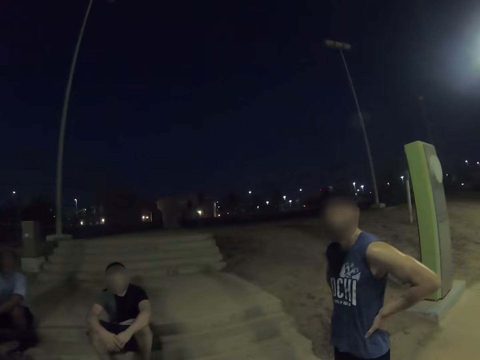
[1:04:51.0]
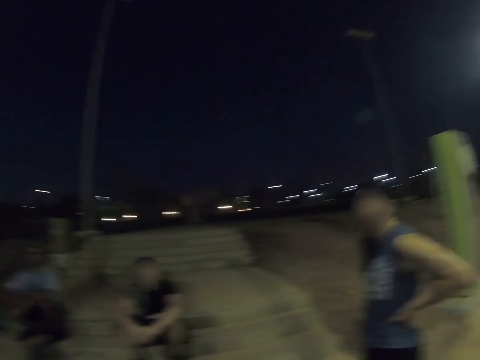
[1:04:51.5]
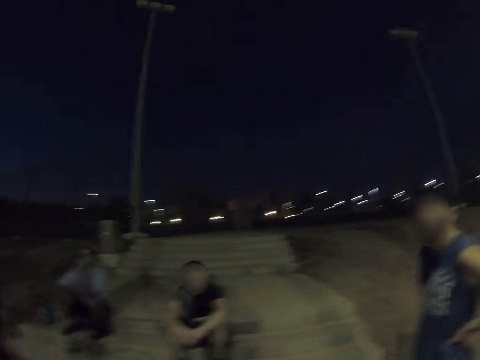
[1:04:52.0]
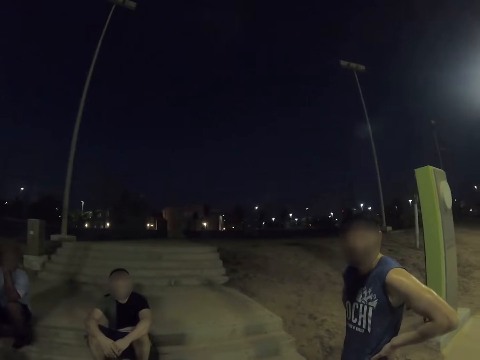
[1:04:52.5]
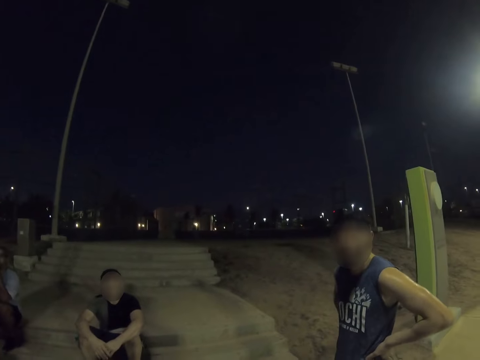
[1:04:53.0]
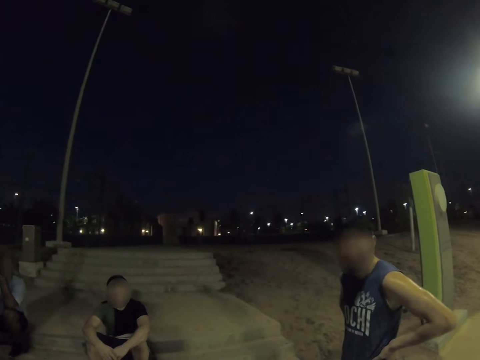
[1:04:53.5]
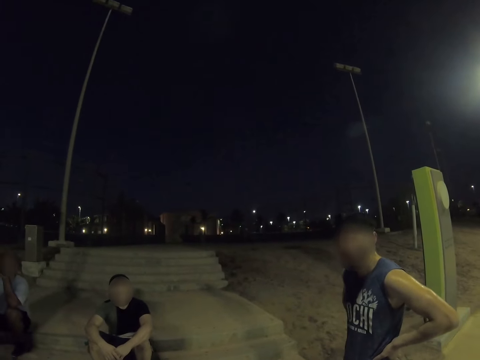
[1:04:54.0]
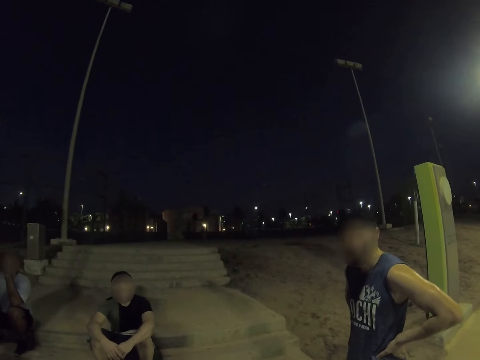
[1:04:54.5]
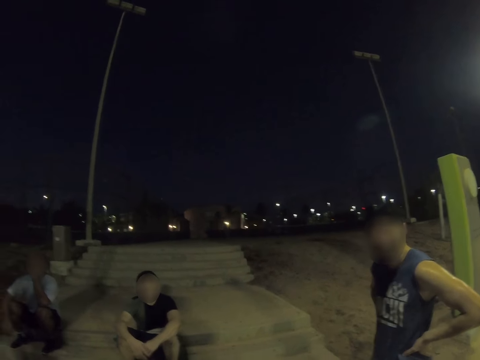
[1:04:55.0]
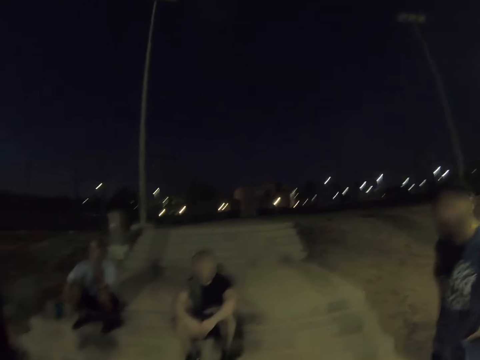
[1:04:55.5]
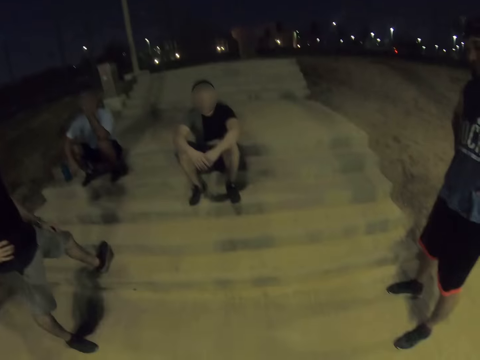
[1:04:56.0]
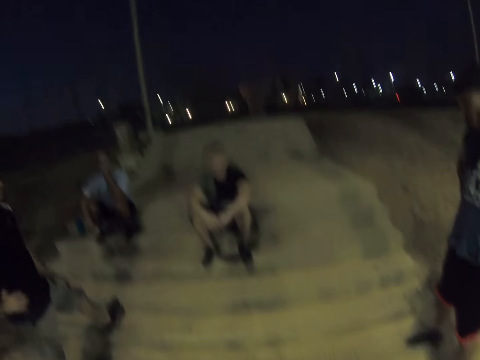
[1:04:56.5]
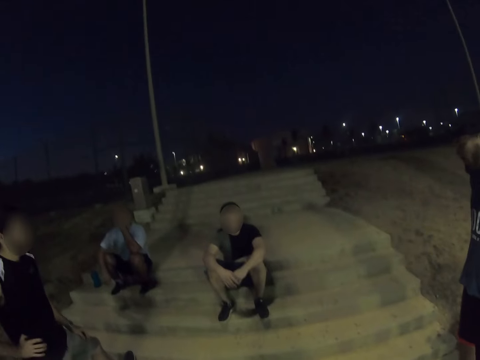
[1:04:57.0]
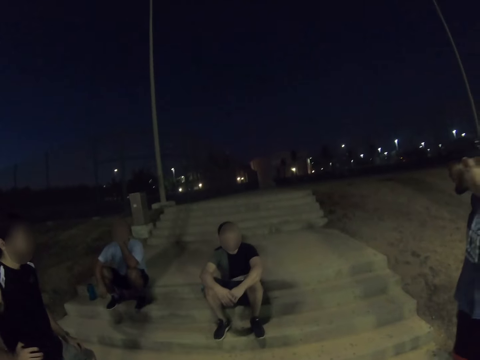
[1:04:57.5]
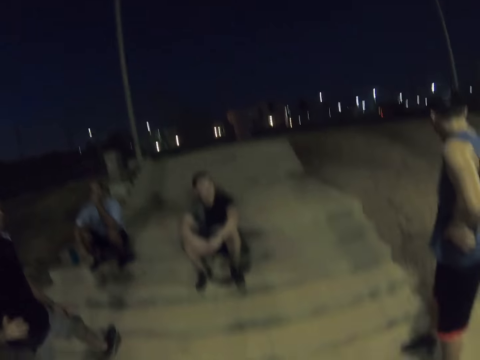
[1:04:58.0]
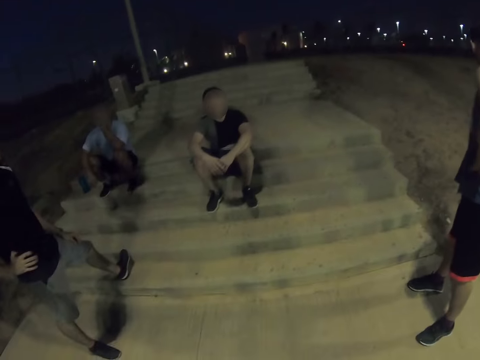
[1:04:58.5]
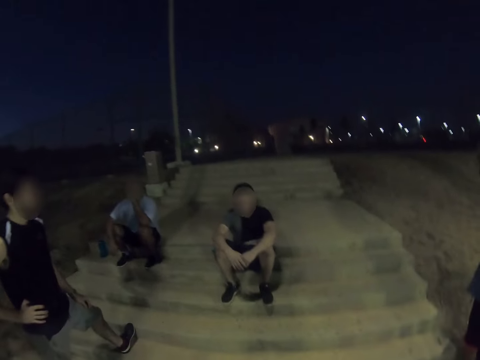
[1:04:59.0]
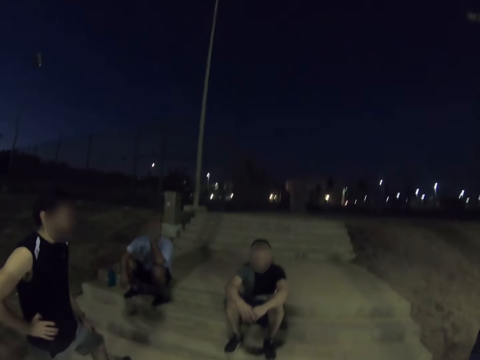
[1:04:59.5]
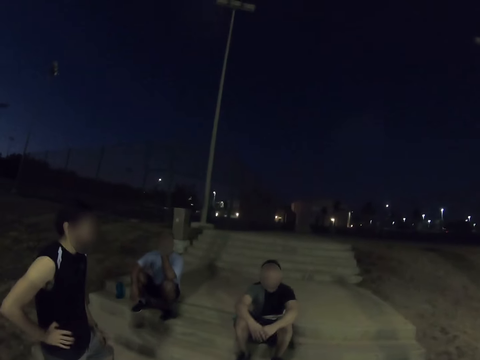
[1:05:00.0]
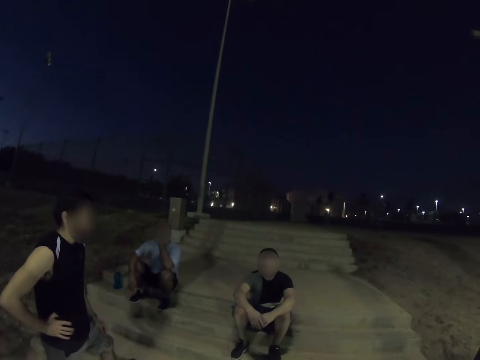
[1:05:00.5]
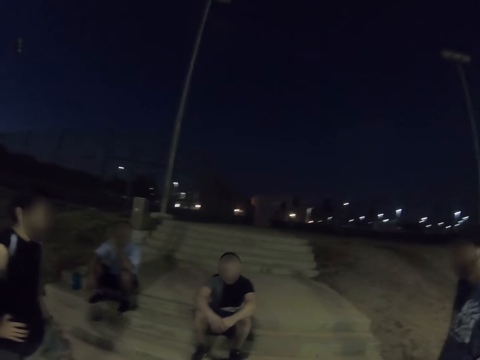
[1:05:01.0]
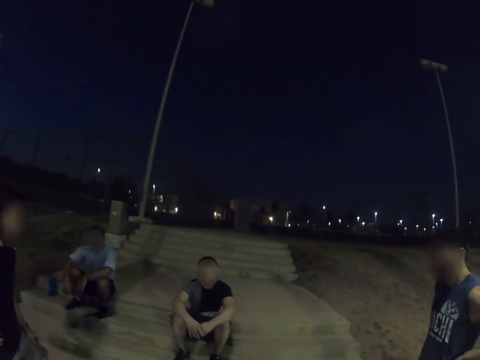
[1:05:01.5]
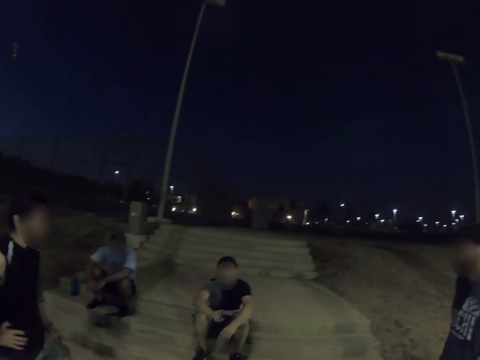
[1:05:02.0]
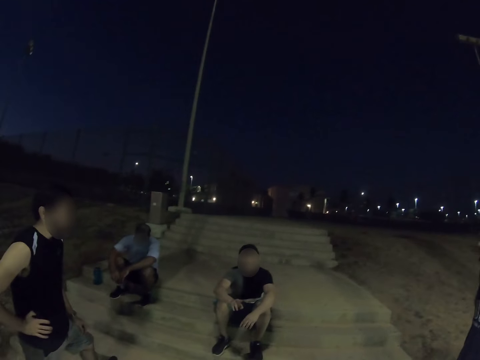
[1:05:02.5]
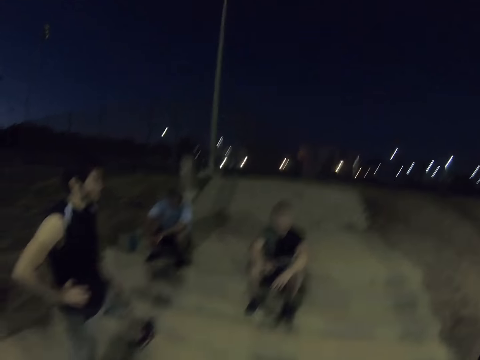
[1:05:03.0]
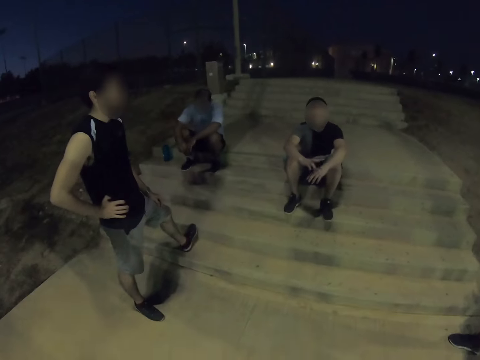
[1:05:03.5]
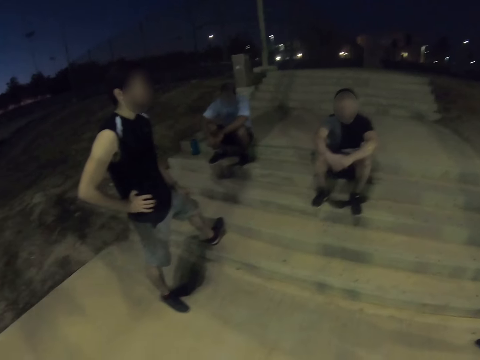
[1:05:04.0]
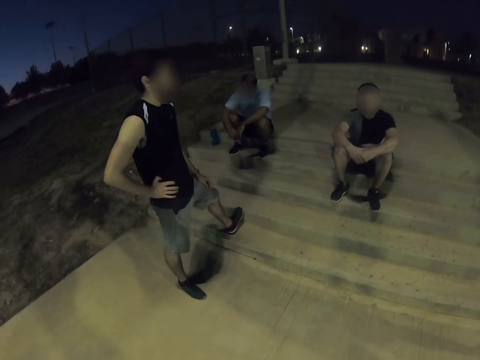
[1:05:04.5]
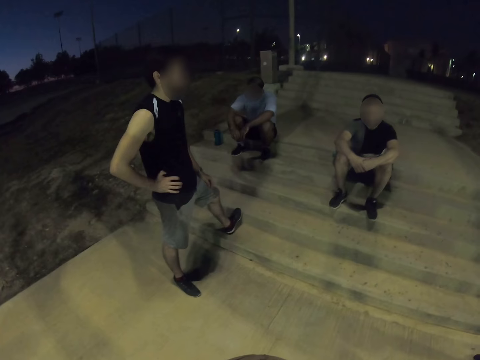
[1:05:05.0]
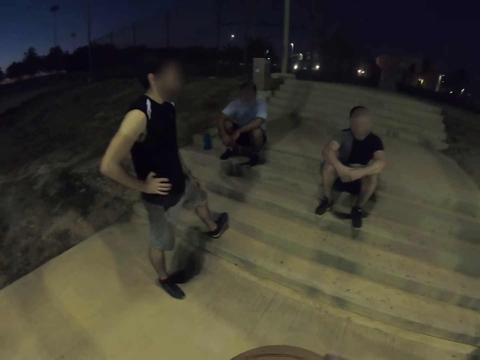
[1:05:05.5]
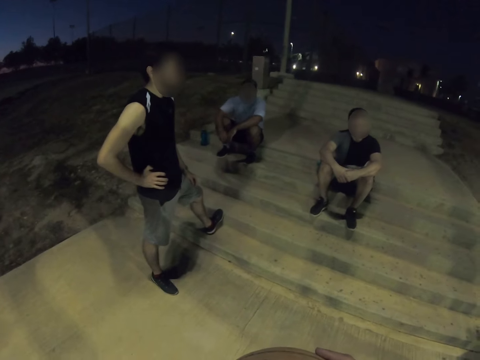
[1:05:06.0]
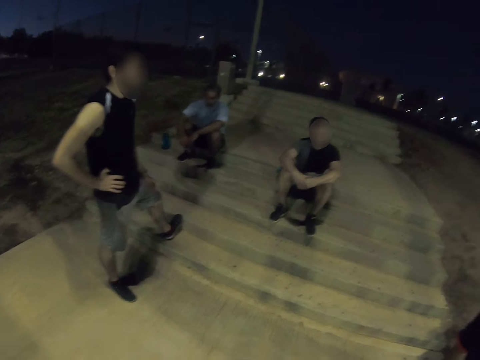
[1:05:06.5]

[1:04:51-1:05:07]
A man talks through gestures. The camera wearer dialogues with another man. They dialogue with another man. They dialogue with another man. They dialogue with the third man.

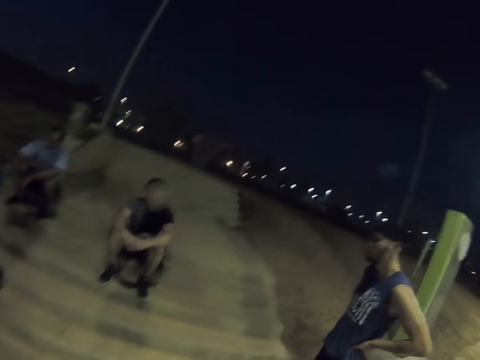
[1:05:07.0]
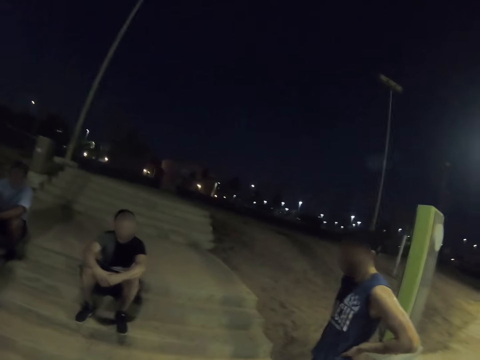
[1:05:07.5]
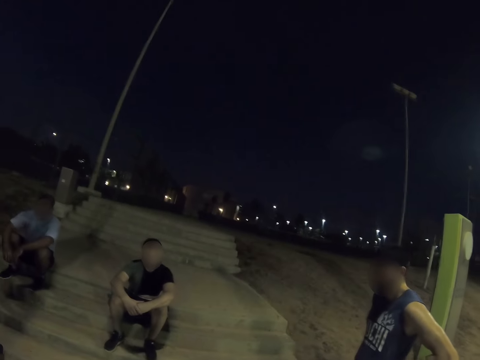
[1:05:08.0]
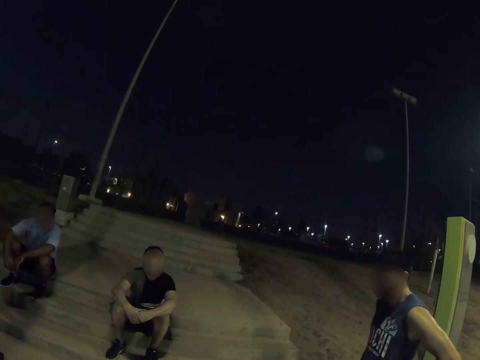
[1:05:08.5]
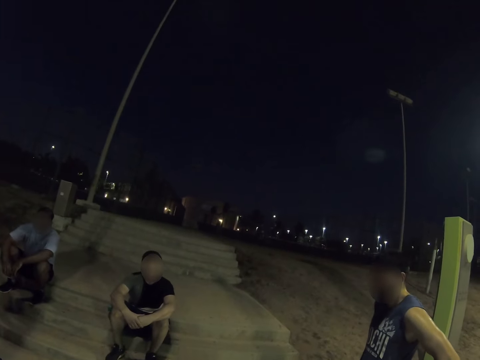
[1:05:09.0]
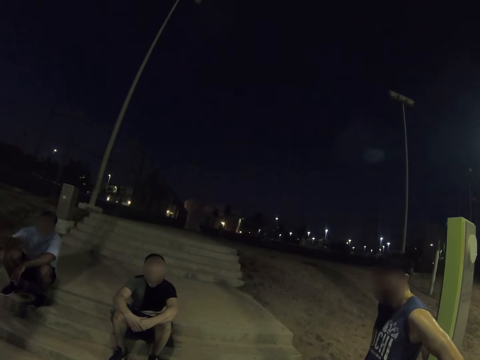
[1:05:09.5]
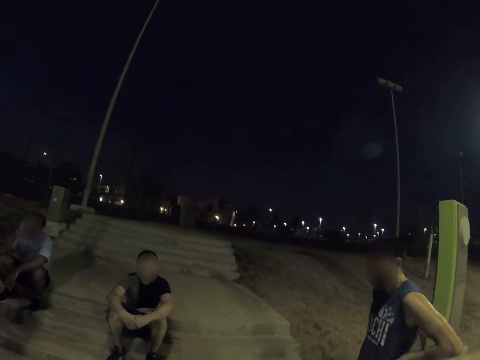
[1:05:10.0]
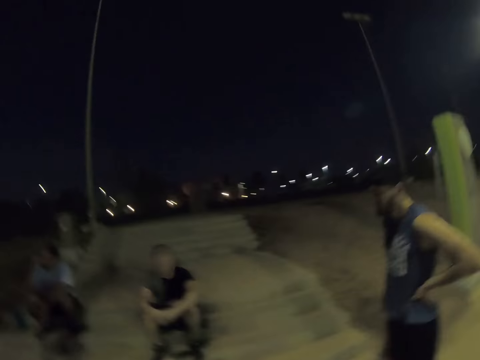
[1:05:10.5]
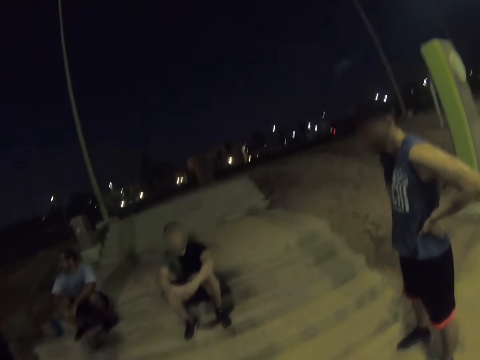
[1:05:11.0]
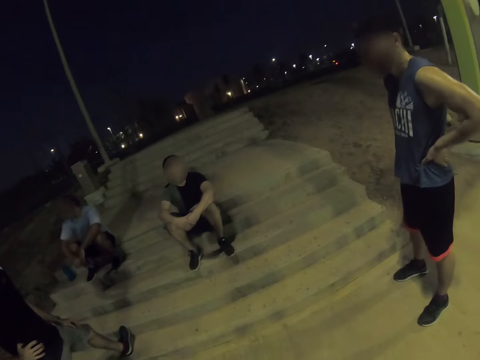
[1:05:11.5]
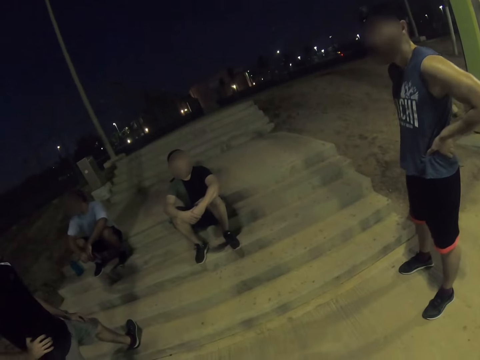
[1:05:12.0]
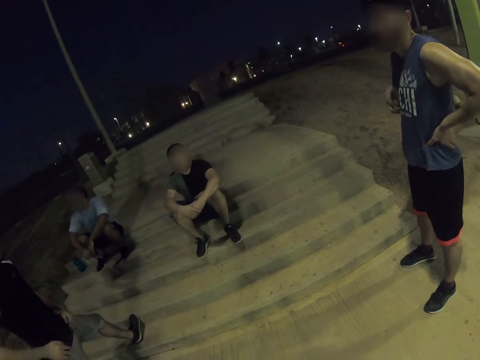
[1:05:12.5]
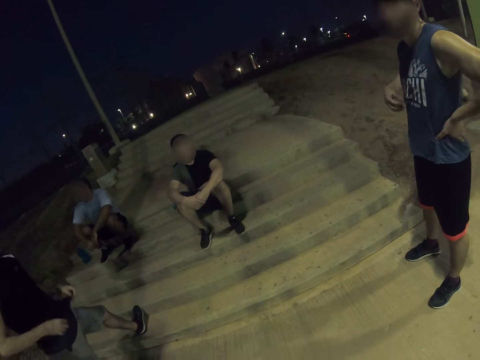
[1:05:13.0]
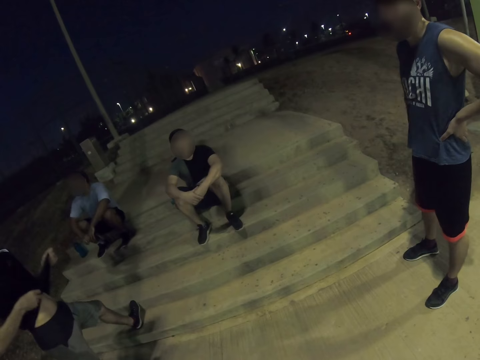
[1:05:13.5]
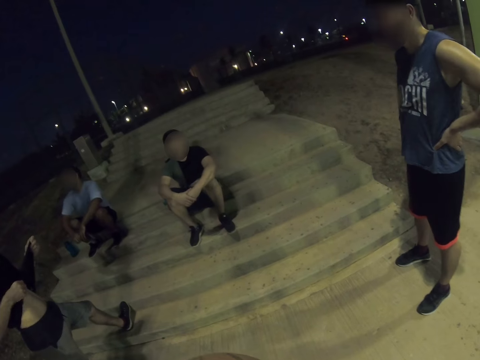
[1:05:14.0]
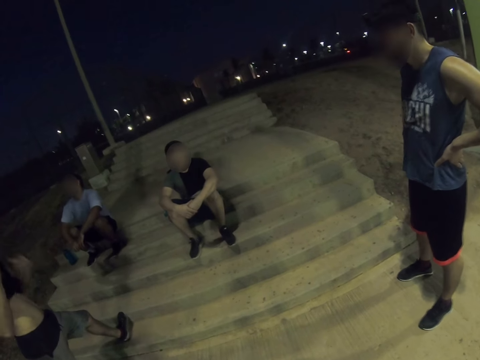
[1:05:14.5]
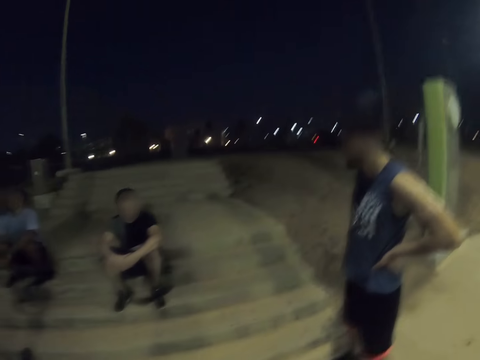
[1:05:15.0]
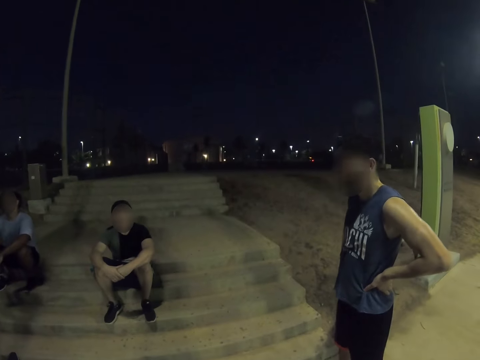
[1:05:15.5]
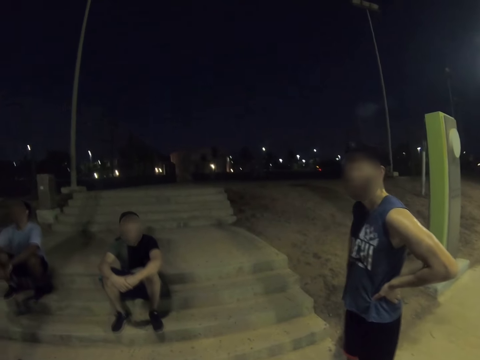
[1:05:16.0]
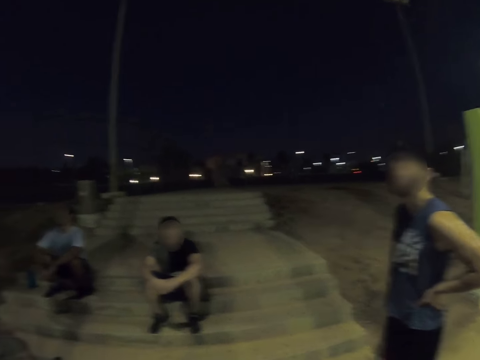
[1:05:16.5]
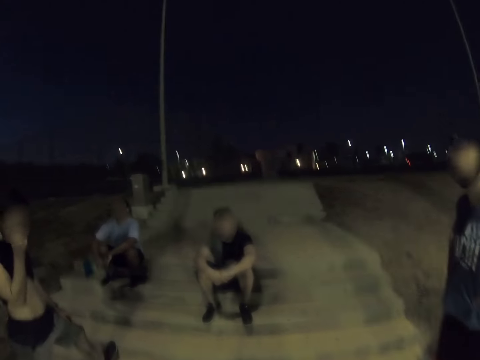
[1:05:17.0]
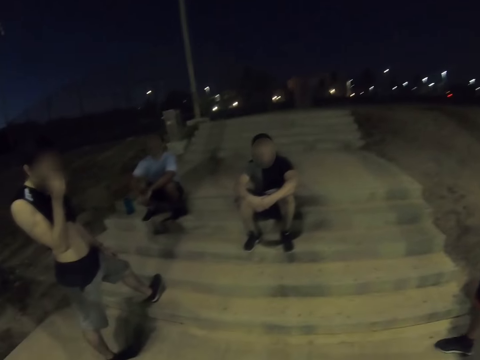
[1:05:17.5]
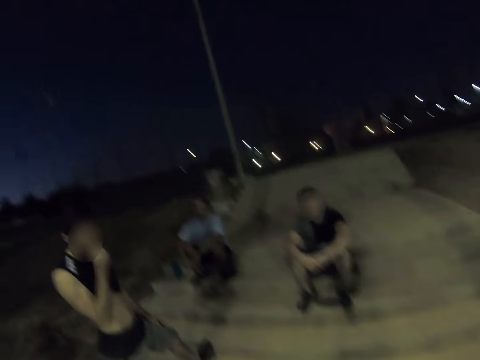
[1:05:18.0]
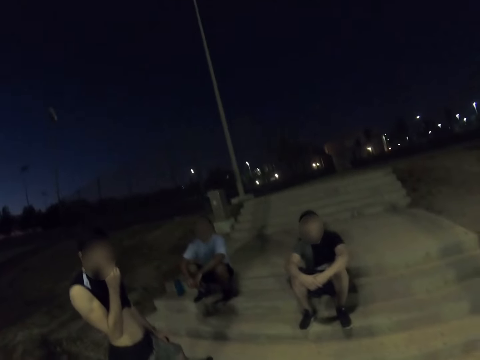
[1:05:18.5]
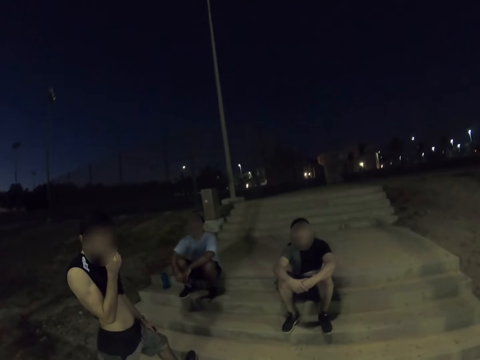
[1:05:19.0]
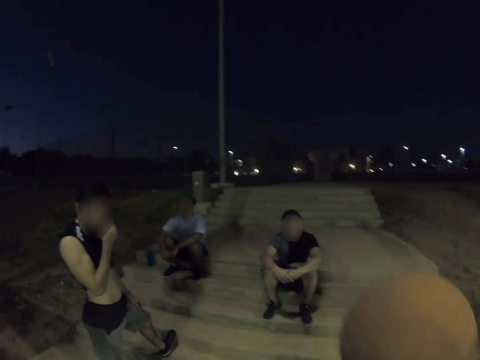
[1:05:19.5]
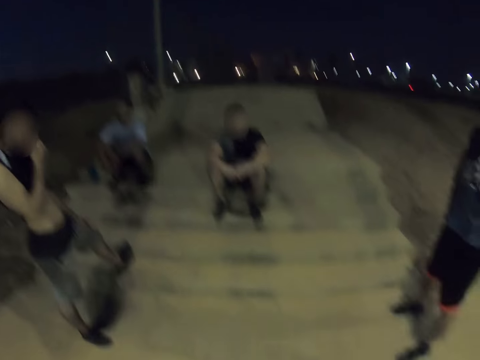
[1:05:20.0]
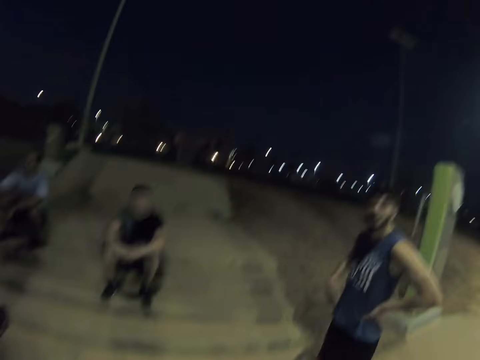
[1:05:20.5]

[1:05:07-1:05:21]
The camera wearer dialogues with a man. They dialogue with another man. They dialogue with the first man. Another man wipes his face with his shirt.
